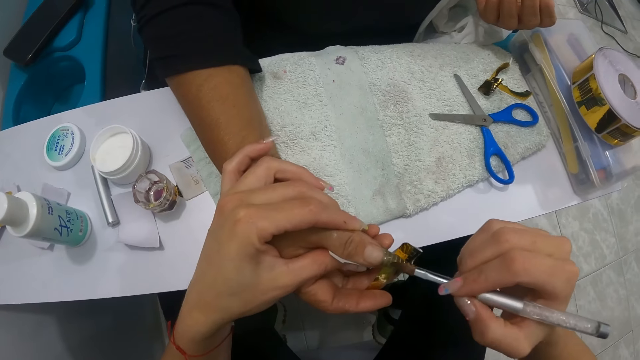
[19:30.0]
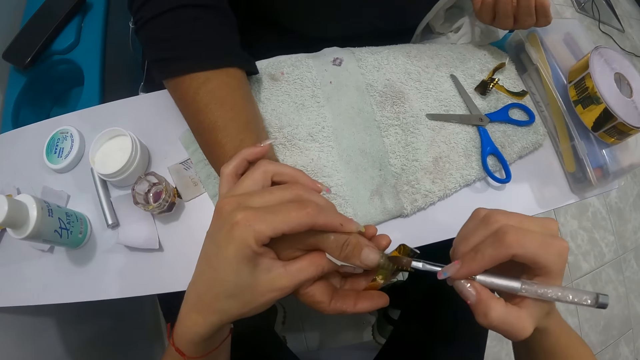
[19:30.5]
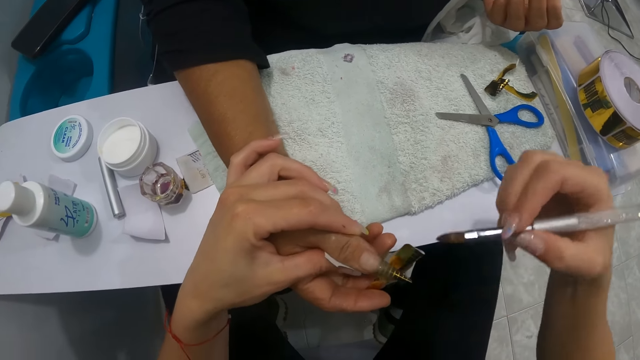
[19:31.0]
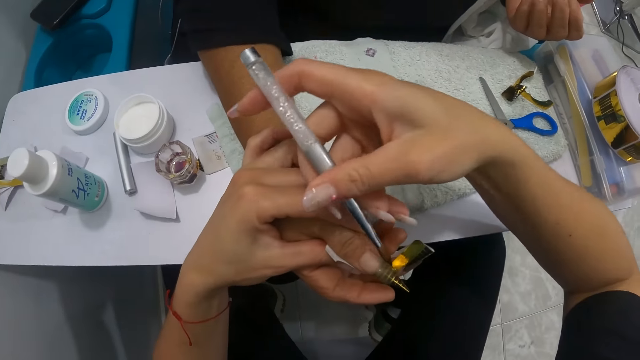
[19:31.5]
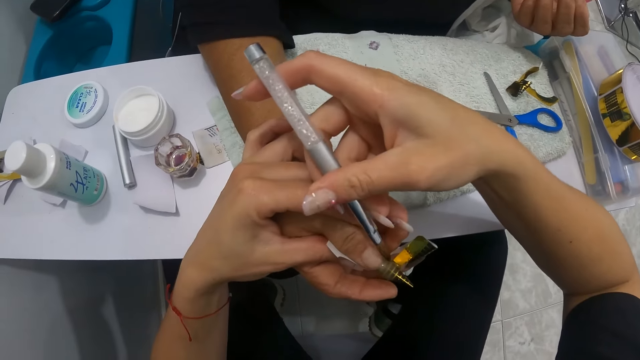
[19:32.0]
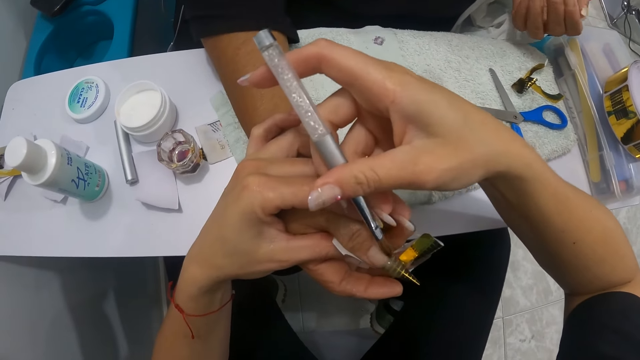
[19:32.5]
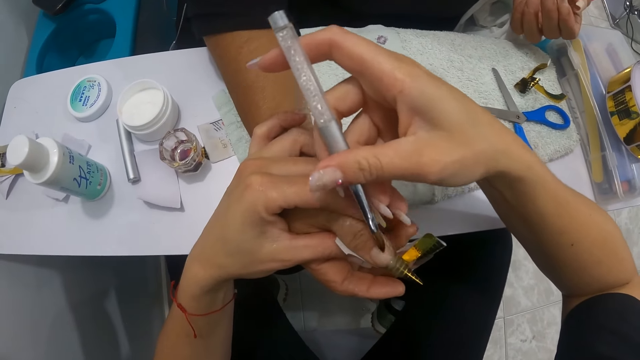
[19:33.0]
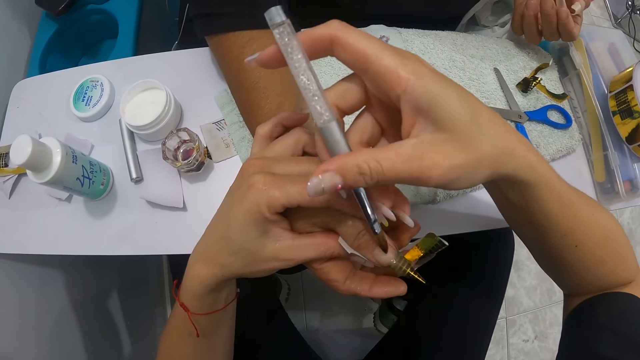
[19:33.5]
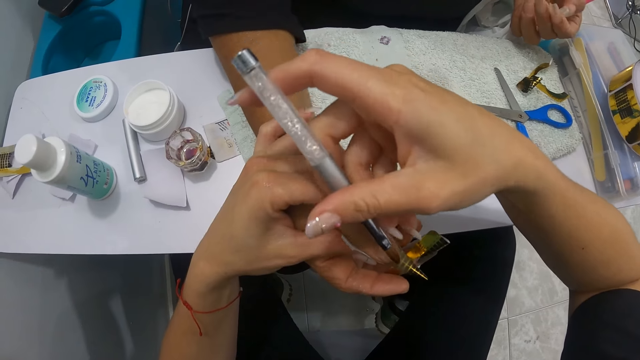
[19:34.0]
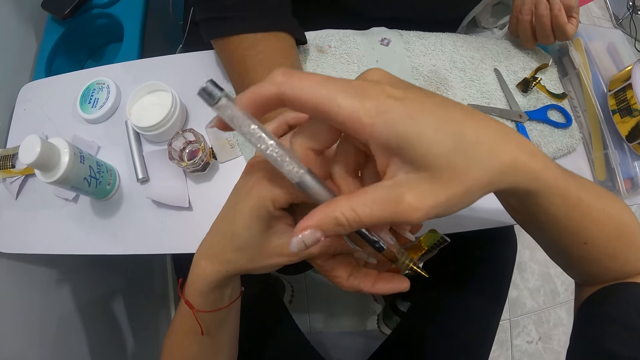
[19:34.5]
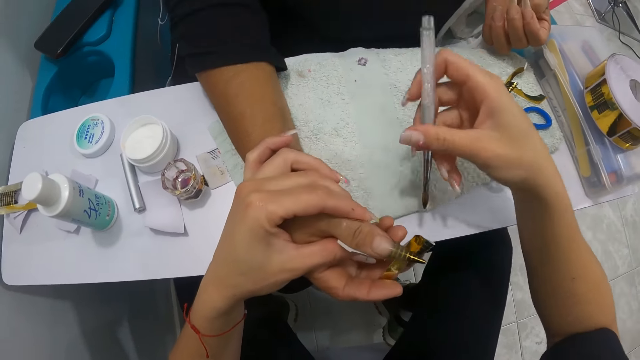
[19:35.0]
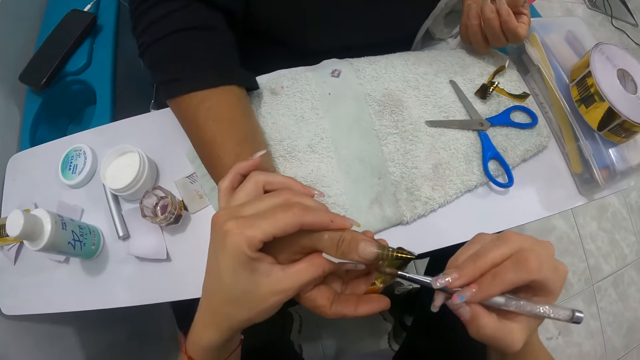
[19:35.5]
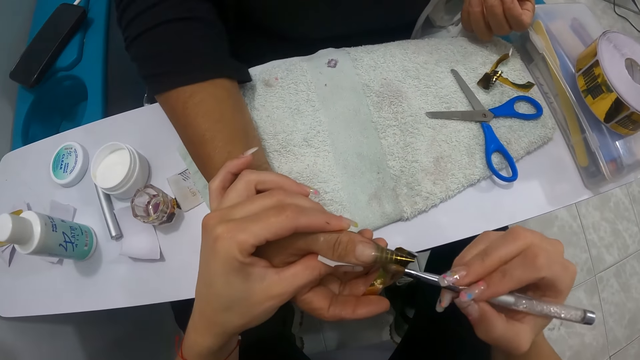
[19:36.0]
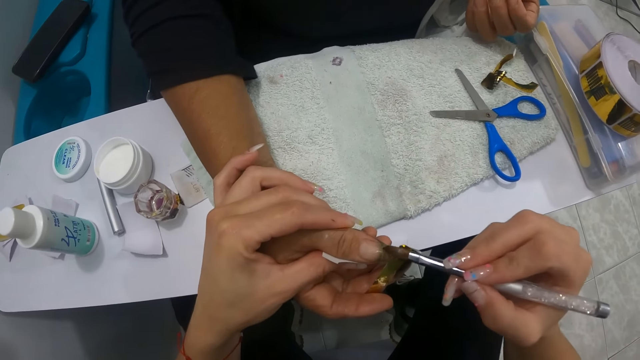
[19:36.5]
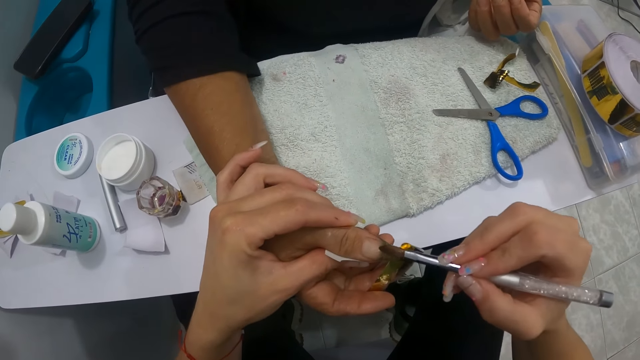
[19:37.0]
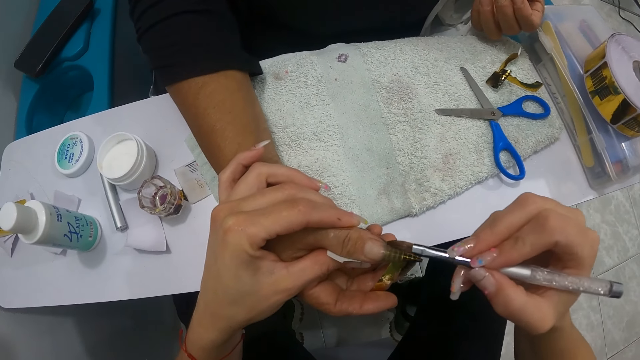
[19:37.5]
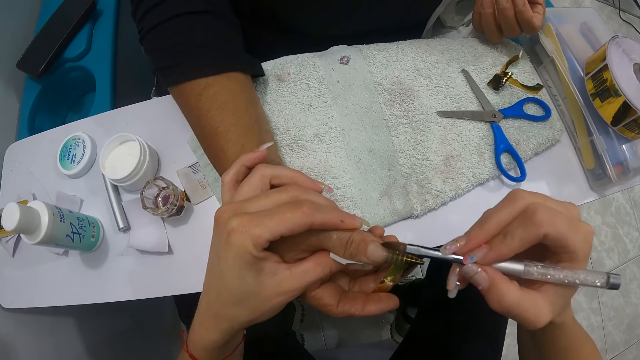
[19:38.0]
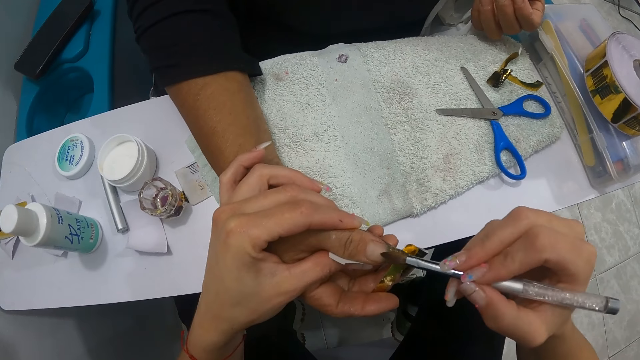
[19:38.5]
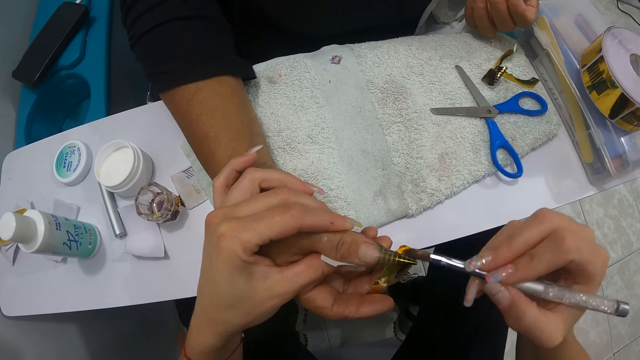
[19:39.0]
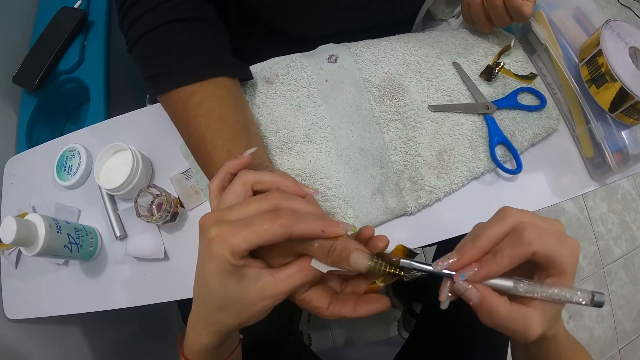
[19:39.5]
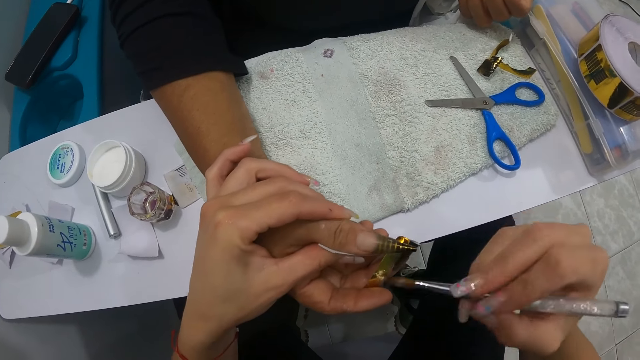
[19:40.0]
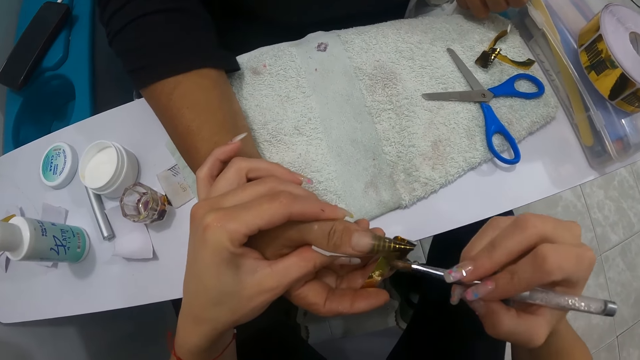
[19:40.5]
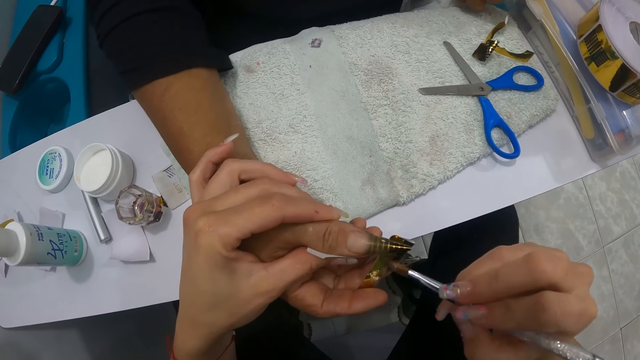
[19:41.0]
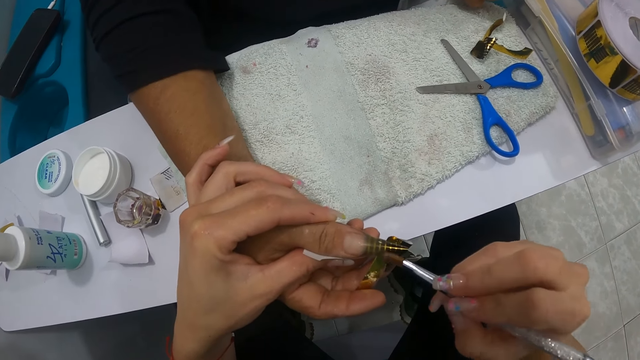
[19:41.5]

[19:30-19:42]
The camera wearer wipes the nail brush in her right hand on the towel on the table. She paints the right thumb nail of a woman with the nail brush in her right hand.

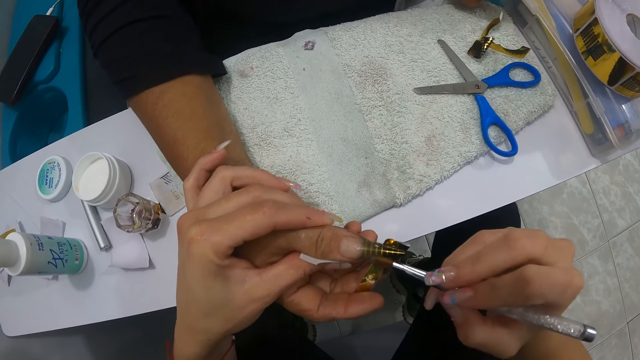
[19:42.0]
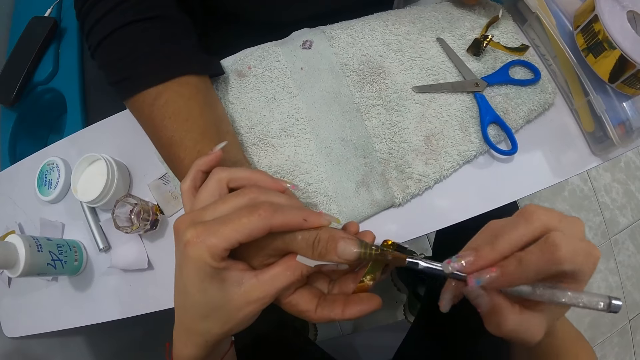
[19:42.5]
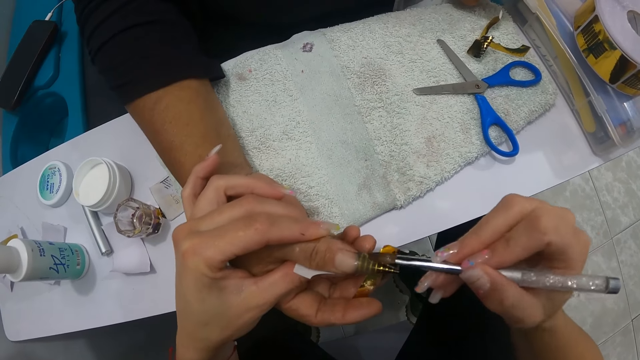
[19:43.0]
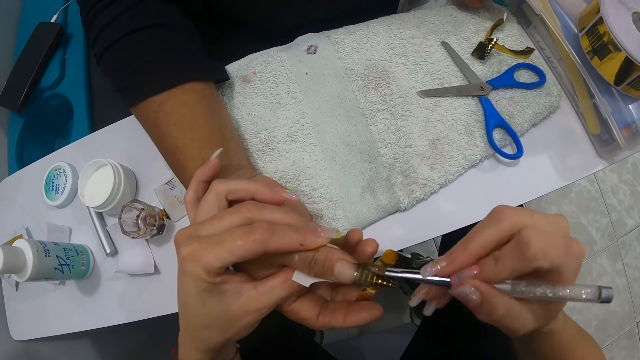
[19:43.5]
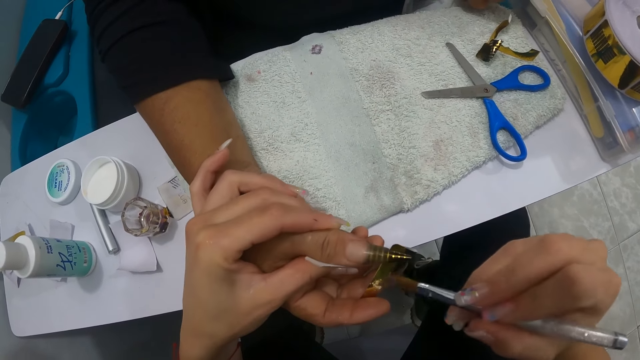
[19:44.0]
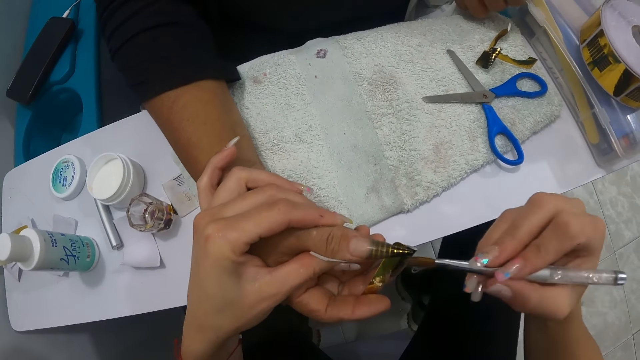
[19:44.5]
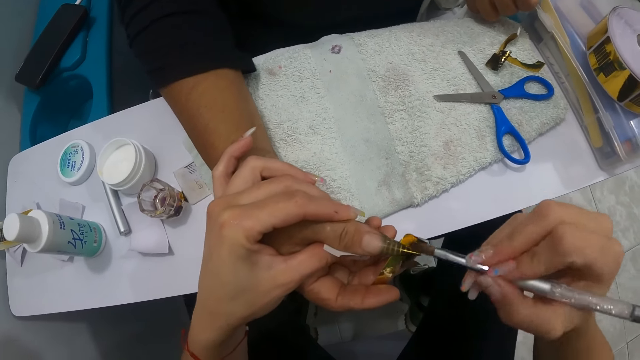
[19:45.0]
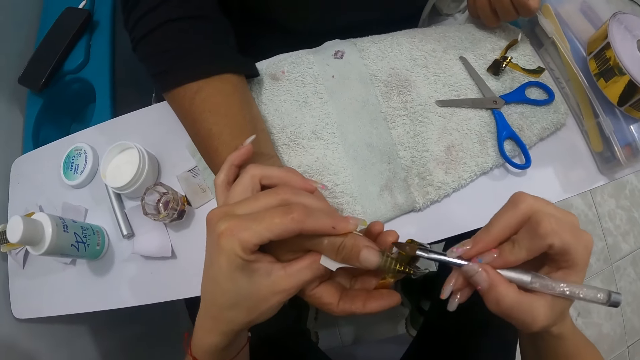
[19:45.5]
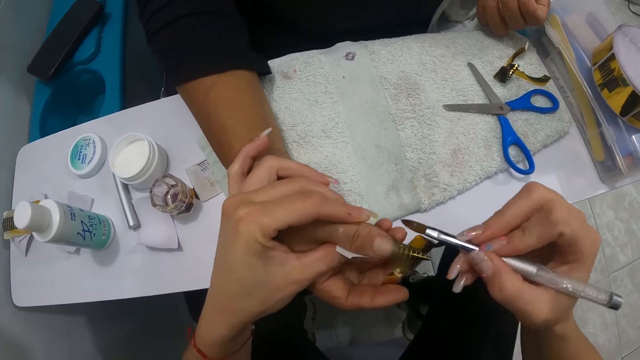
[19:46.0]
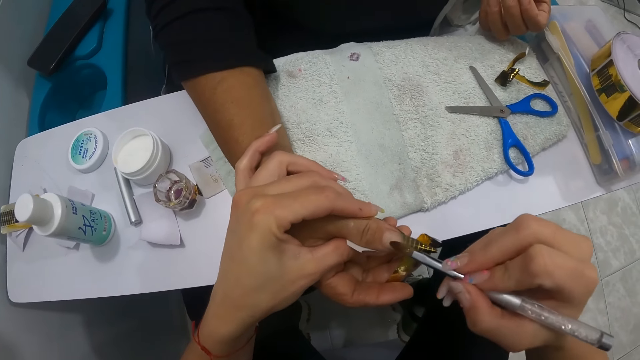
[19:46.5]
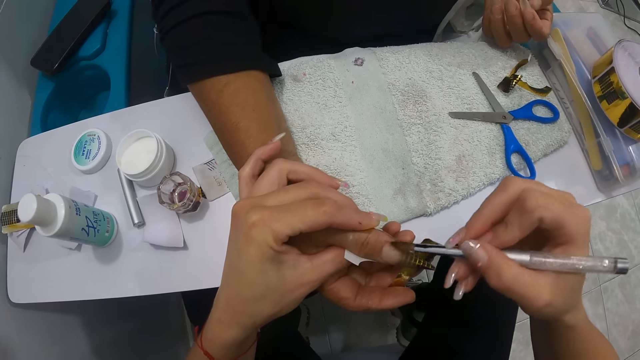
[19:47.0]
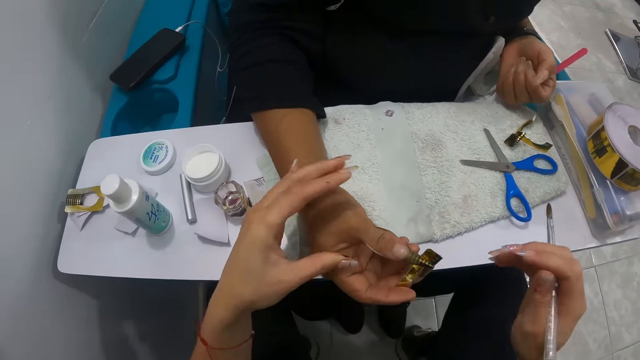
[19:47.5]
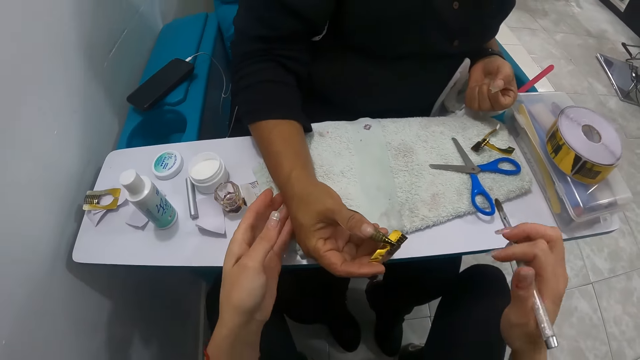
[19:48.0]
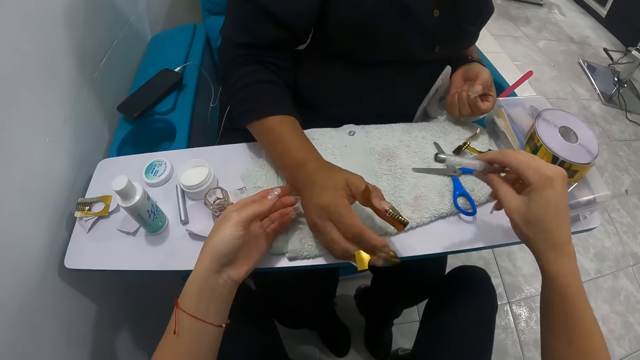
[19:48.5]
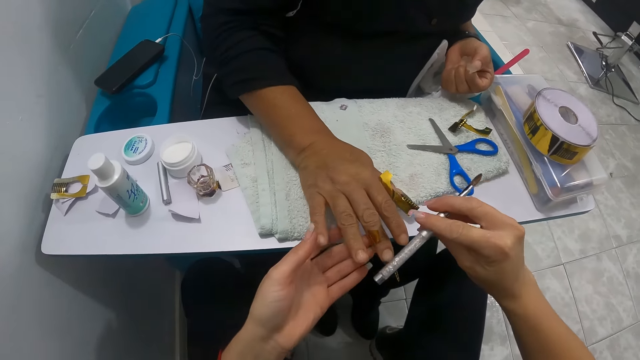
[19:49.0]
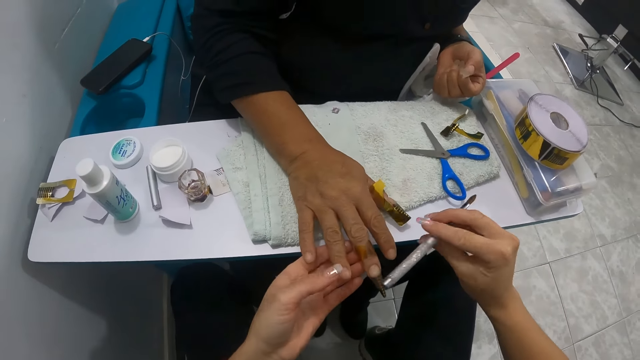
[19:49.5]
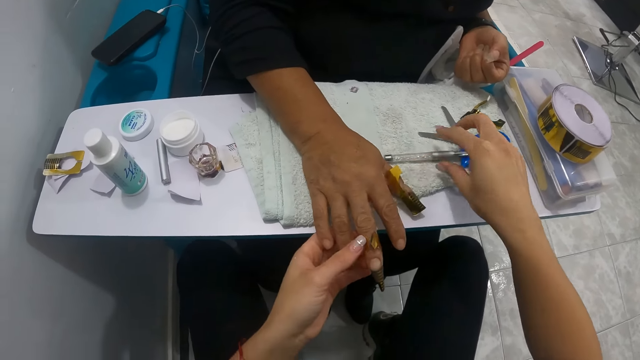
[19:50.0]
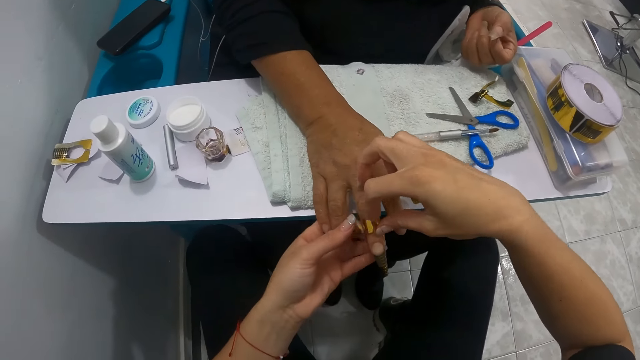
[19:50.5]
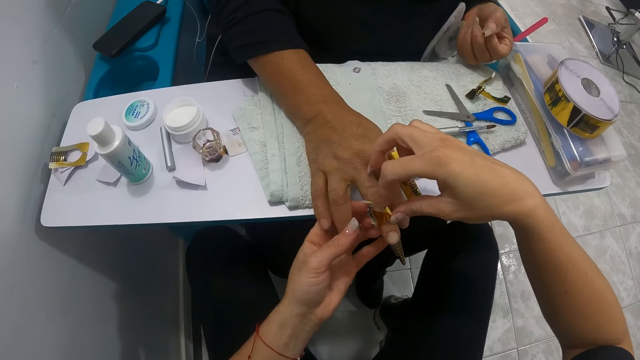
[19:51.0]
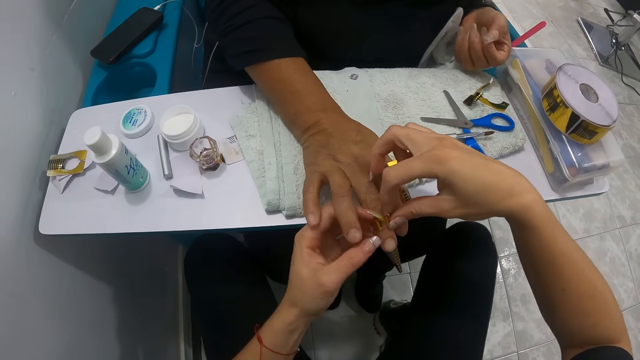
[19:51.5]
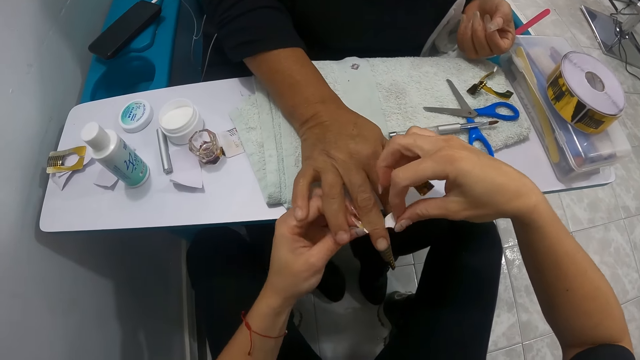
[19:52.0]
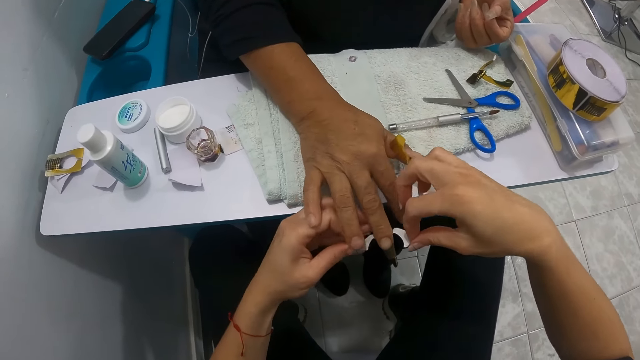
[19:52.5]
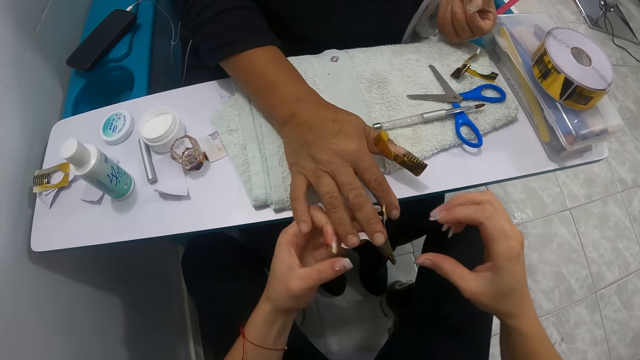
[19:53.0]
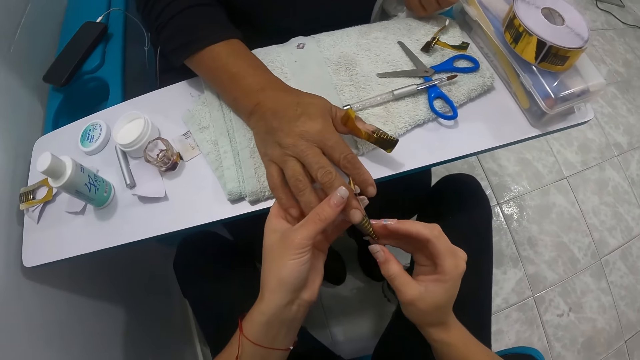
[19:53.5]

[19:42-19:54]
The camera wearer looks at the nail. She touches a woman's right fingernails with the nail brush in her right hand. She drops the nail brush on the table with her right hand. She removes a nail cover from the woman's middle finger with both hands.
